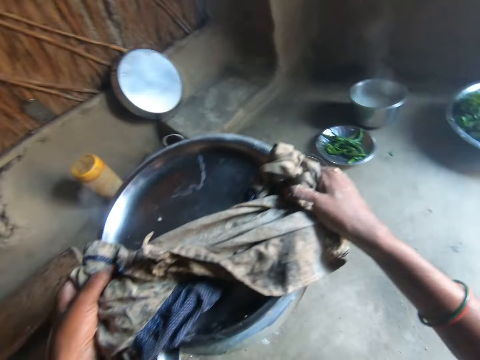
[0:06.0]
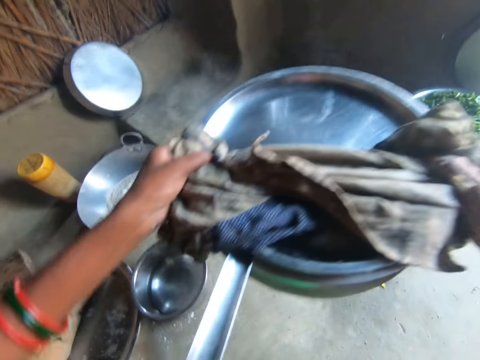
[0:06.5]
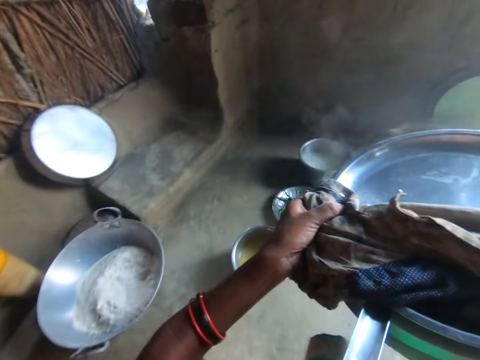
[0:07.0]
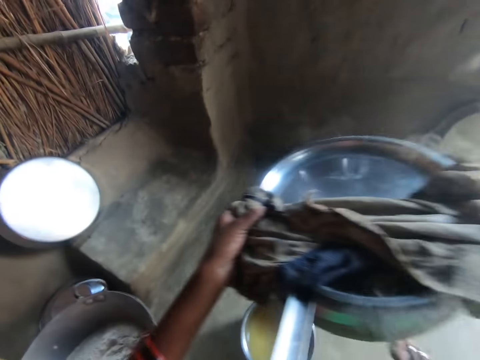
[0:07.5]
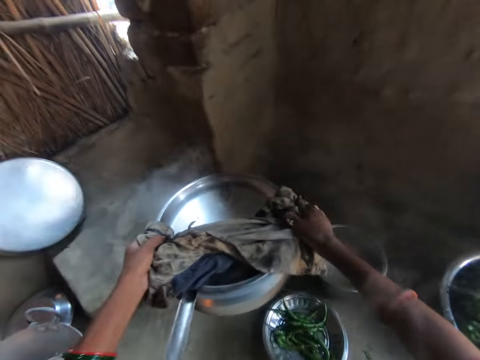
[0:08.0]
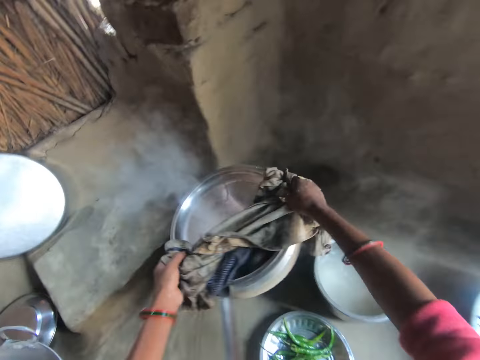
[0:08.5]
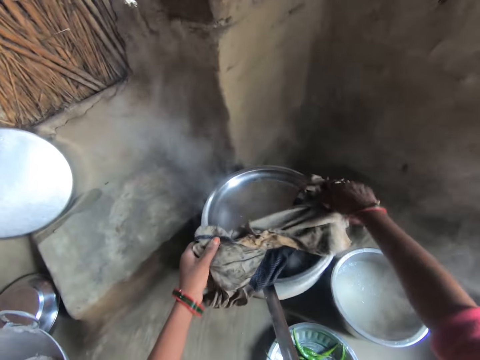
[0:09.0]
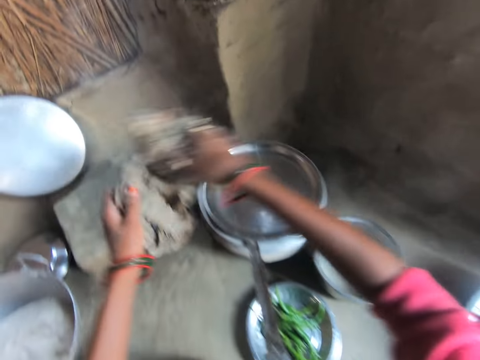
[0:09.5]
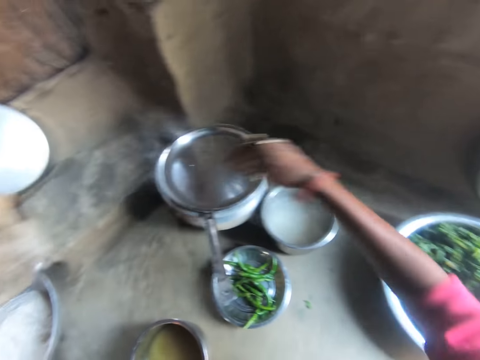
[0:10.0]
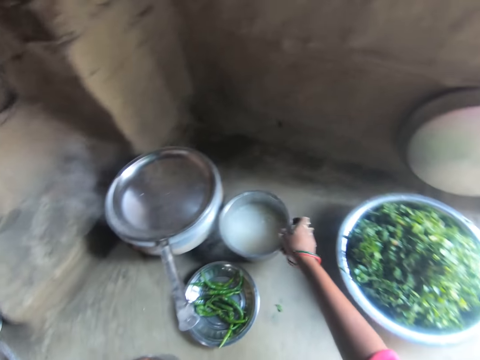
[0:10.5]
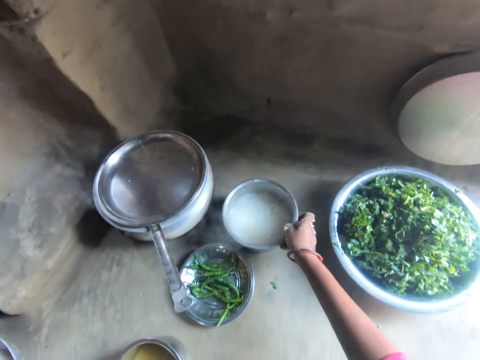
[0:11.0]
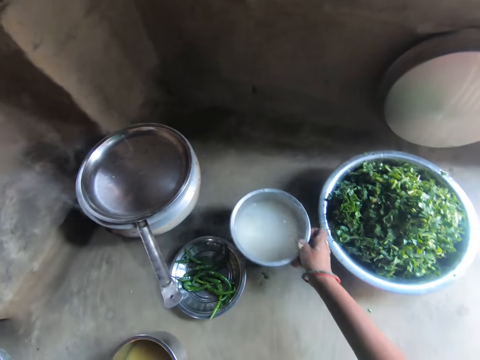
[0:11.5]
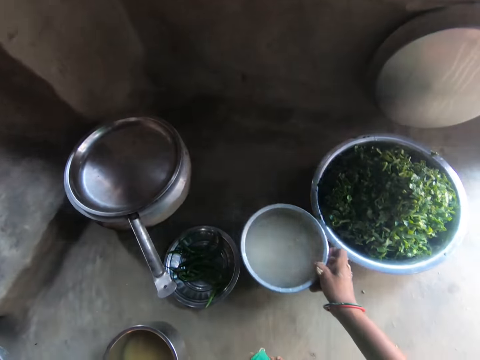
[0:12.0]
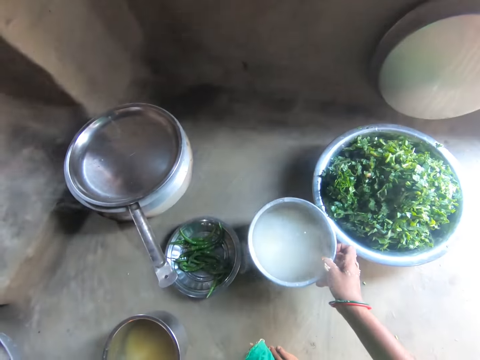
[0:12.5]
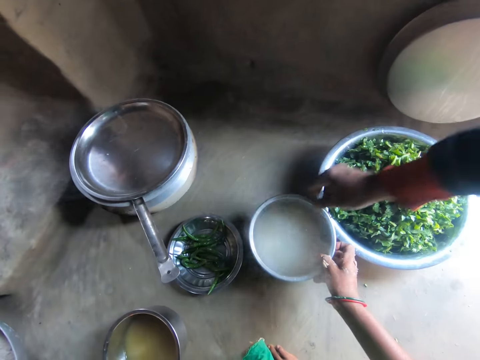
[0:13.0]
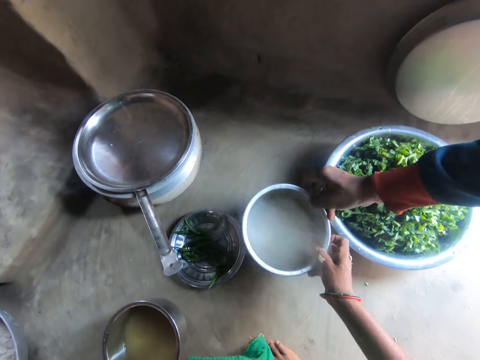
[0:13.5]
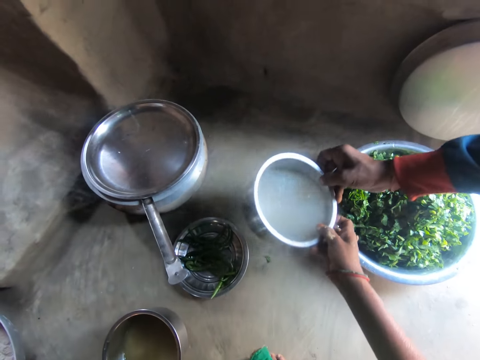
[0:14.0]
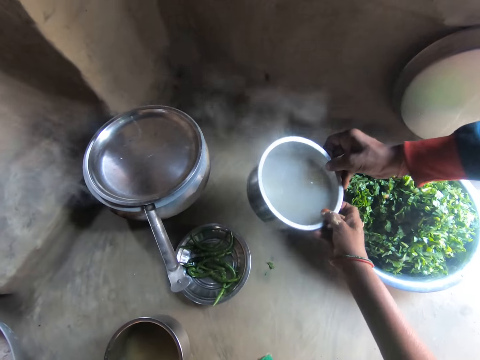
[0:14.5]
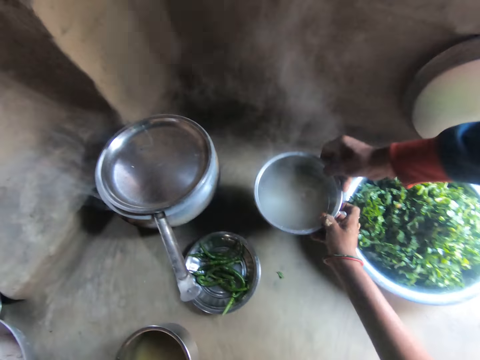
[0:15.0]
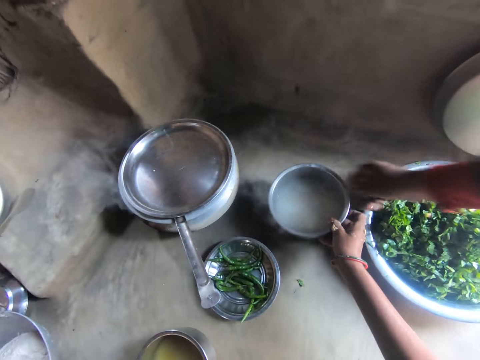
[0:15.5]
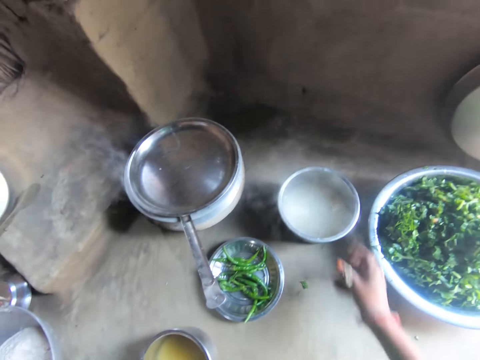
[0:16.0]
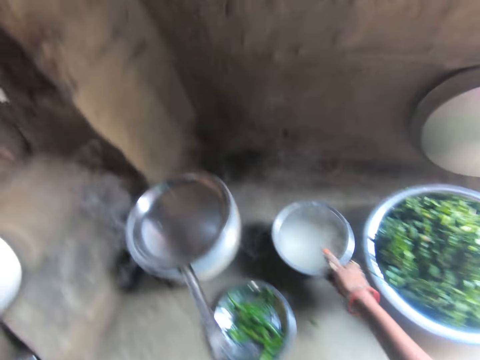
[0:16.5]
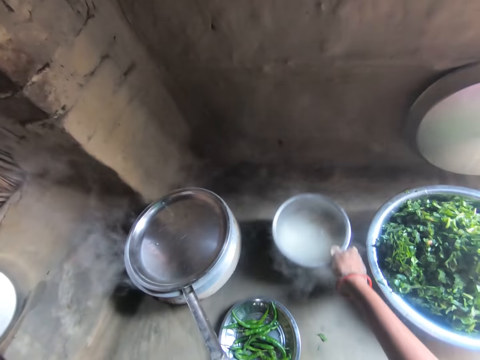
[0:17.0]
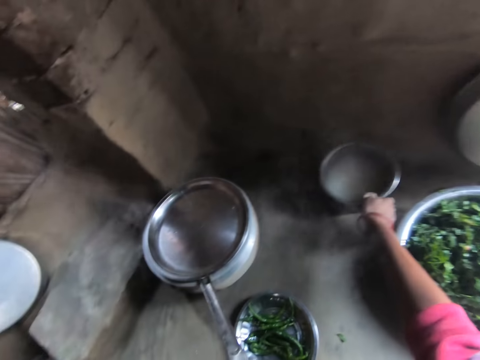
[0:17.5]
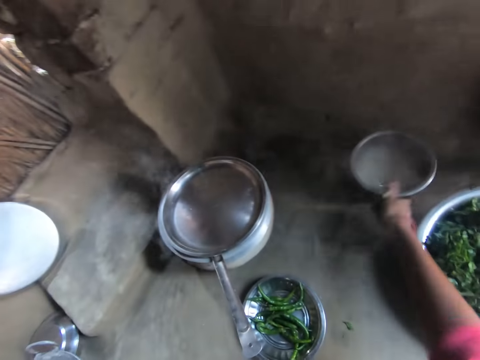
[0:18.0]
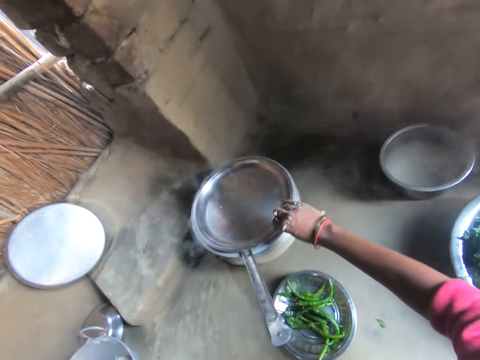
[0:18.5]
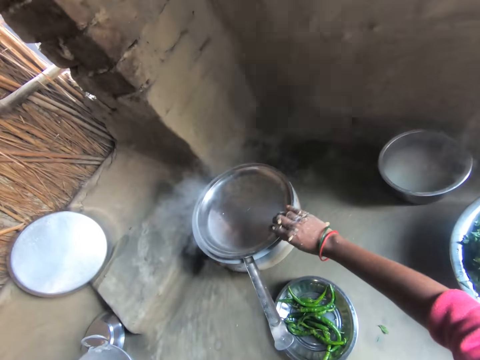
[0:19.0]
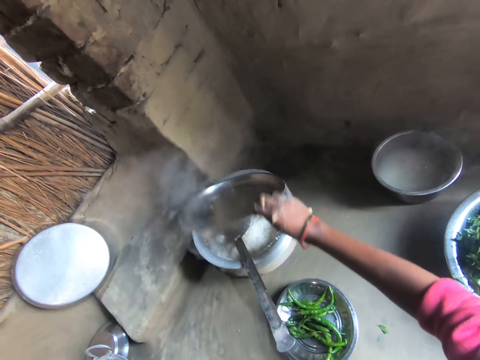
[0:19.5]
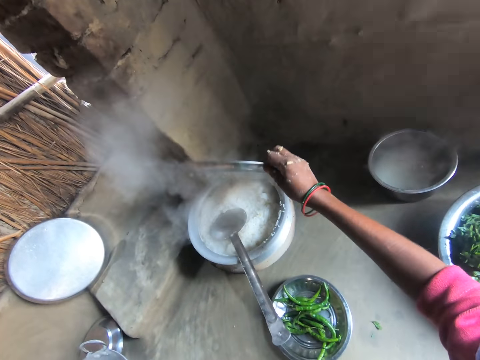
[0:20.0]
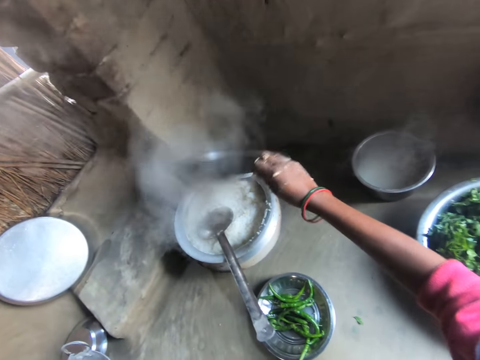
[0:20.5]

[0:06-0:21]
The camera wearer drops the pot on the floor. She carries a plate or pot from the floor with her right hand. A man holds the plate from her with his right hand. The camera wearer drops the plate on the floor with her right hand. She pushes the pot. She opens the cover of the pot with her right hand. She holds the lid on the pot.

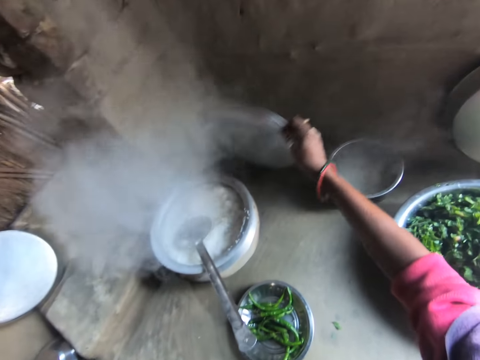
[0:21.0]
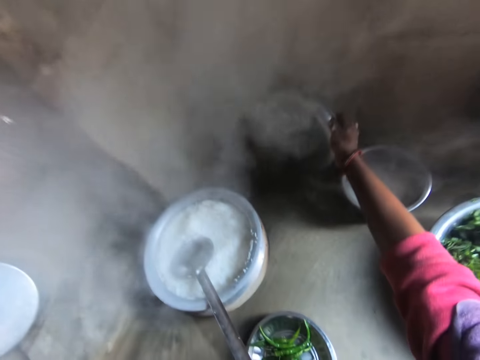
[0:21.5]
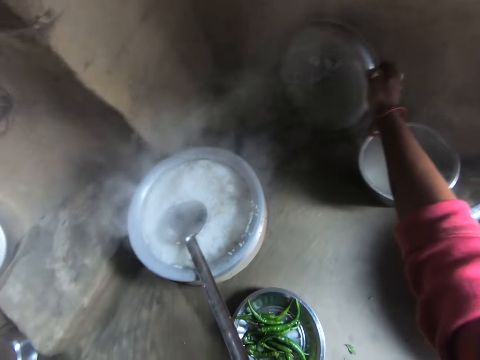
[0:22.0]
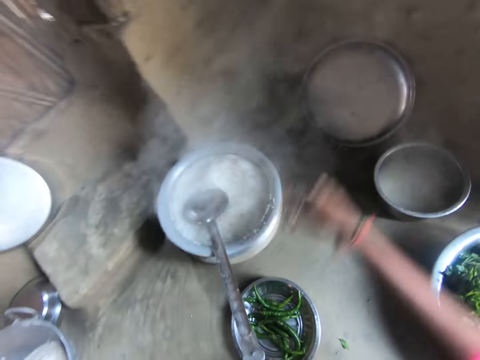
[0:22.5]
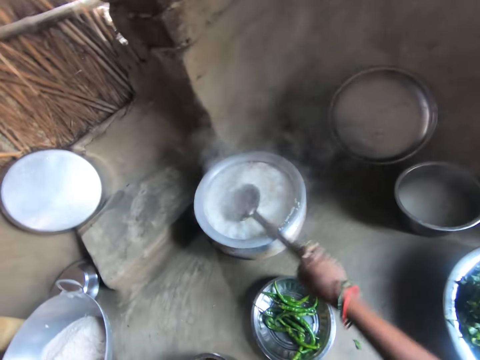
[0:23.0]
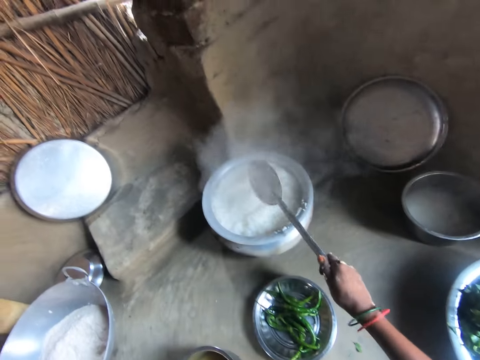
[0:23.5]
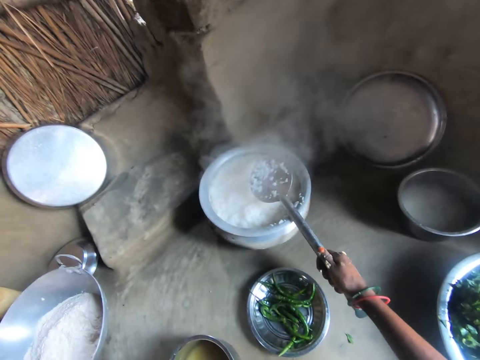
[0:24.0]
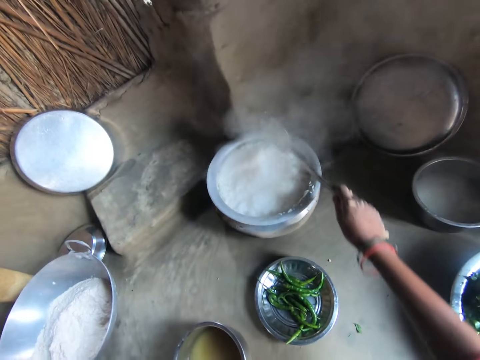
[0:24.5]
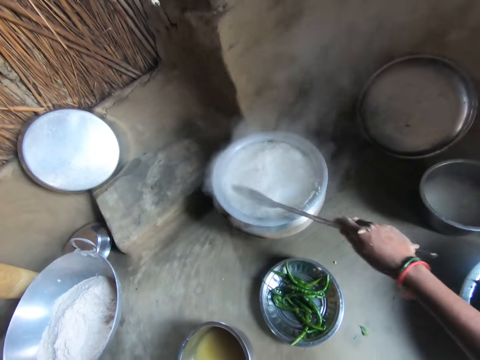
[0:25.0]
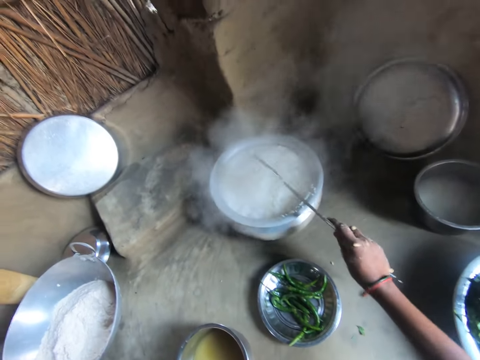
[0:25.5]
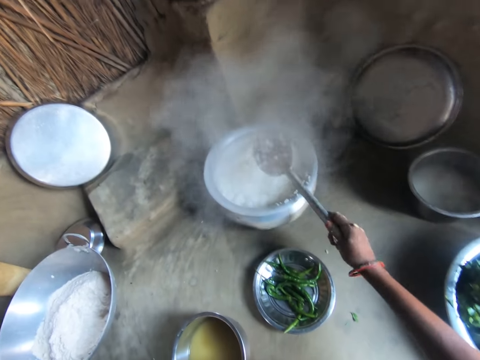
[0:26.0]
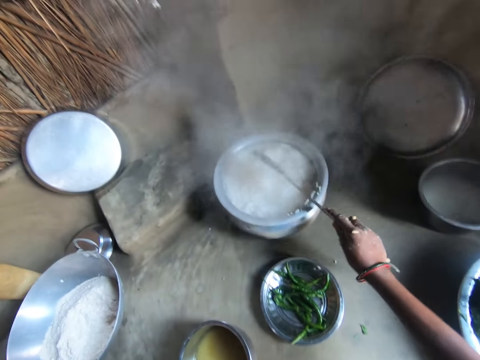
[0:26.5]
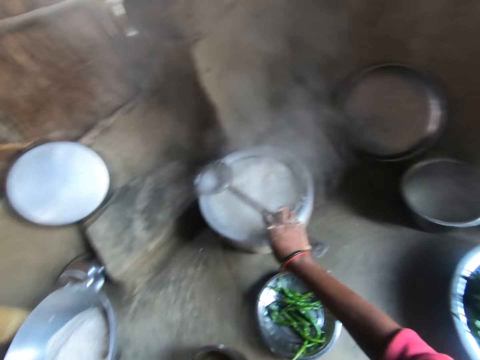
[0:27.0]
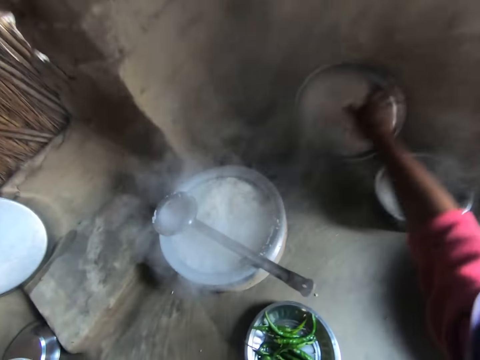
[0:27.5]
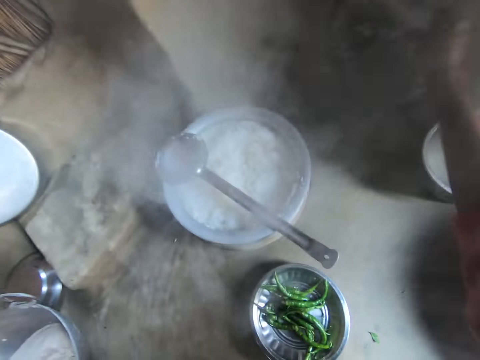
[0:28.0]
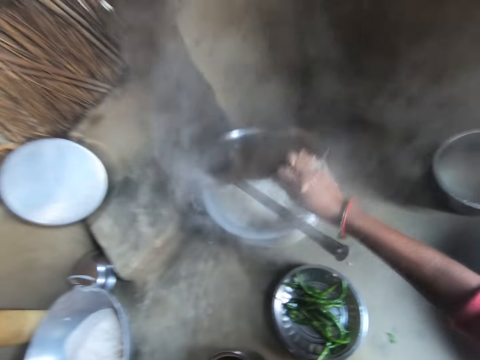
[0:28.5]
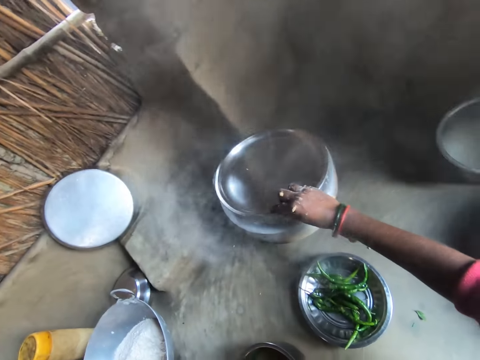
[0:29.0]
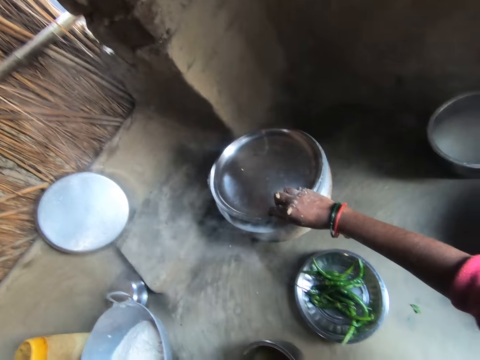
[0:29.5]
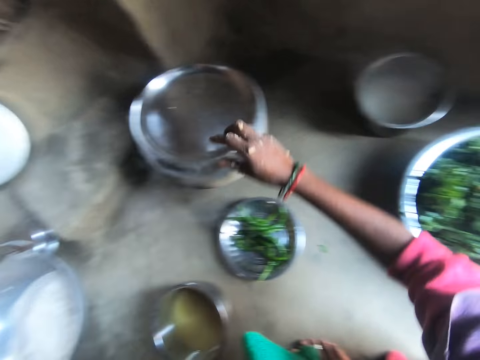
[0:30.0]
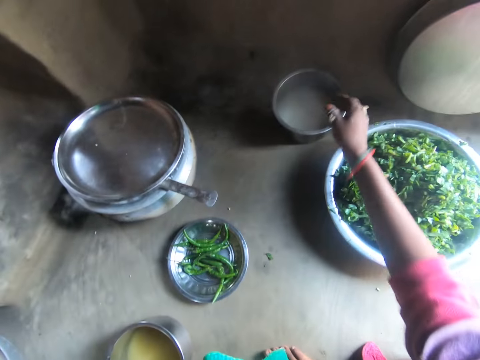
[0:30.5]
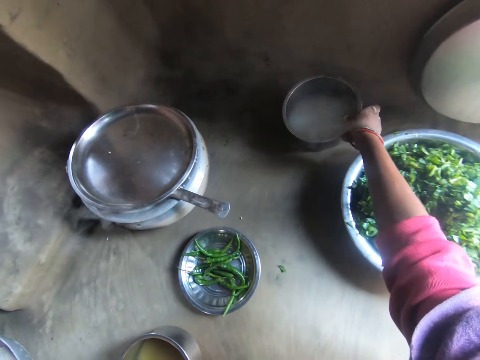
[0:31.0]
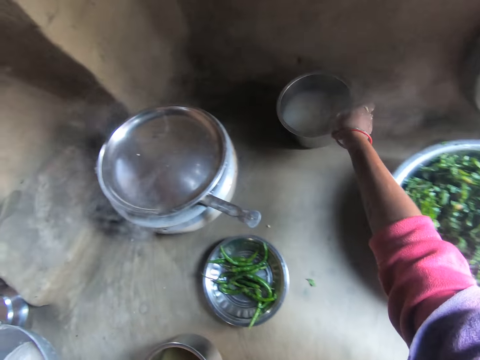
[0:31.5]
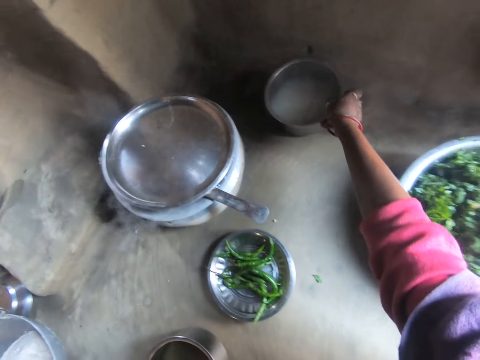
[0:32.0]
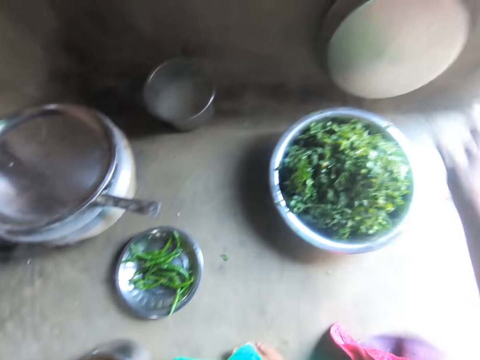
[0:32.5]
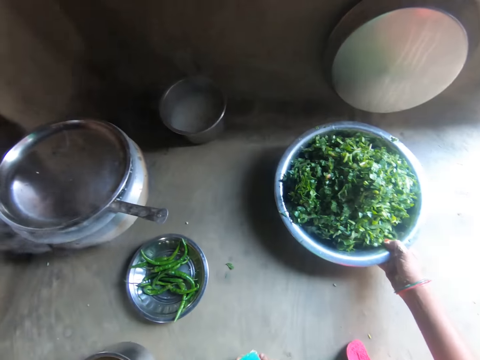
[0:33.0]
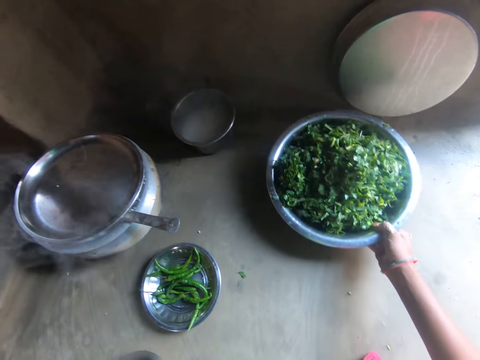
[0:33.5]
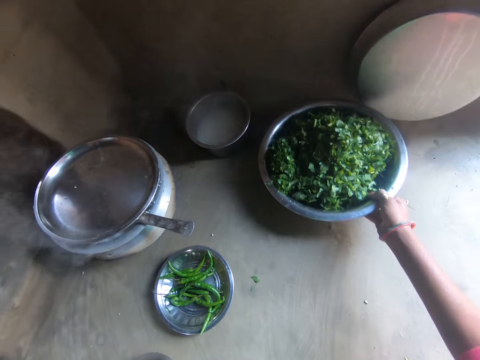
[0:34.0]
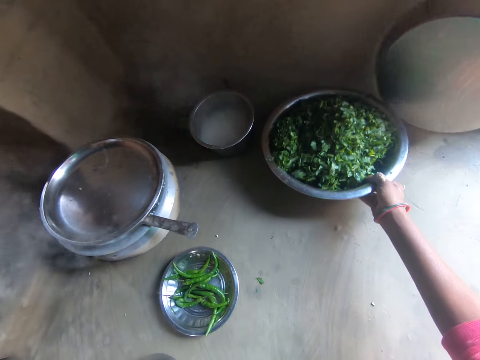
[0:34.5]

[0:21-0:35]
The camera wearer drops the cover of the pot on the floor with her right hand. She picks up a spoon from the pot with her right hand. She shakes the spoon. She stirs the rice in the pot with the spoon in her right hand. She drops the spoon on the pot with her right hand. She takes the lid. She covers the pot with the cover. She adjusts the plate on the floor with her right hand. She pushes a pot. She adjusts a bowl on the floor with her right hand. She pushes another pot.
